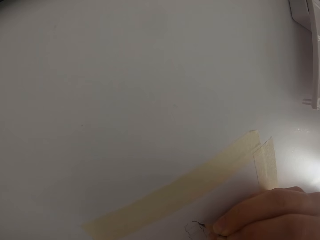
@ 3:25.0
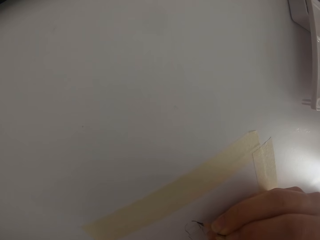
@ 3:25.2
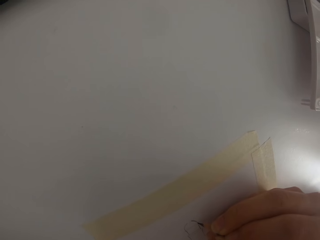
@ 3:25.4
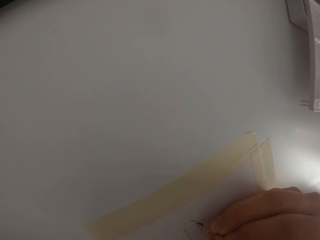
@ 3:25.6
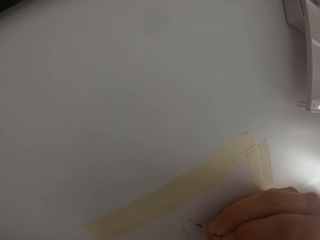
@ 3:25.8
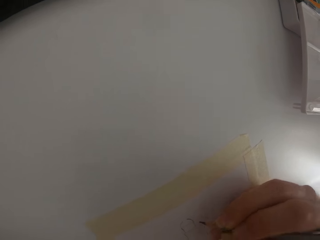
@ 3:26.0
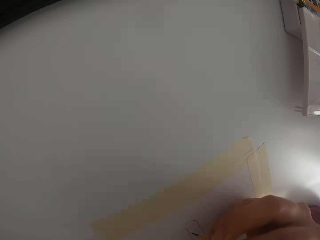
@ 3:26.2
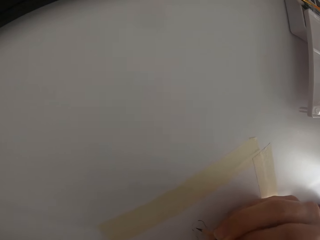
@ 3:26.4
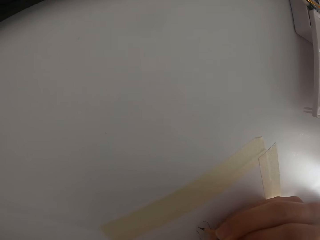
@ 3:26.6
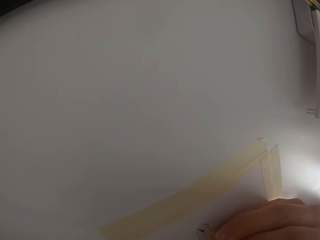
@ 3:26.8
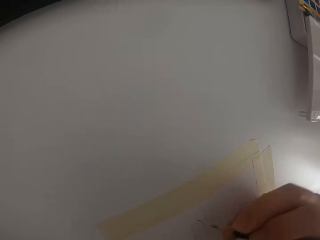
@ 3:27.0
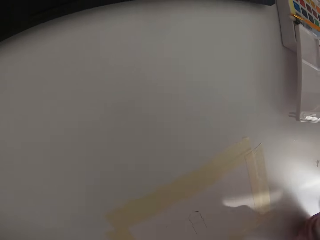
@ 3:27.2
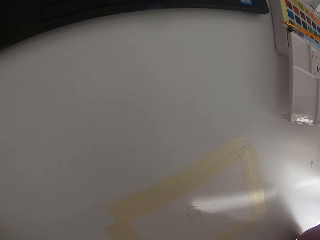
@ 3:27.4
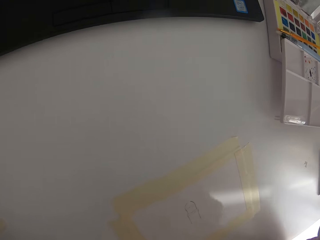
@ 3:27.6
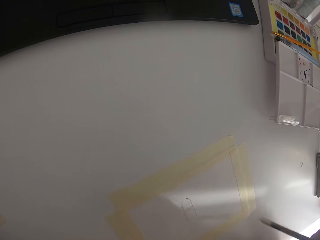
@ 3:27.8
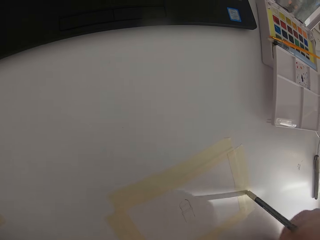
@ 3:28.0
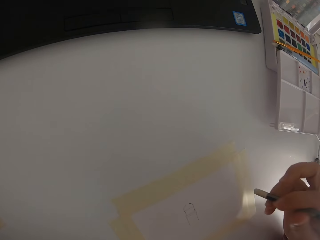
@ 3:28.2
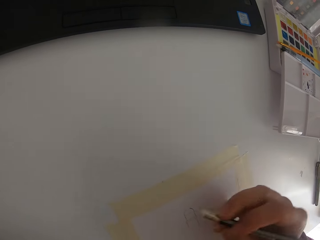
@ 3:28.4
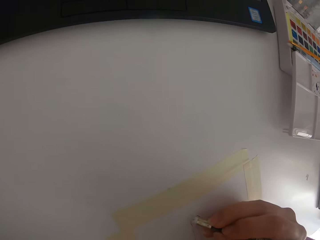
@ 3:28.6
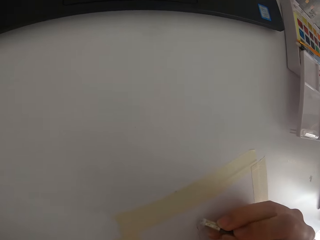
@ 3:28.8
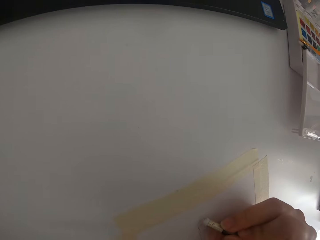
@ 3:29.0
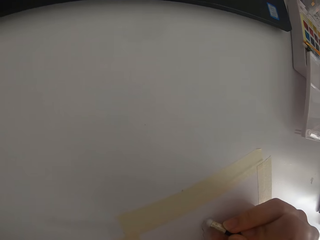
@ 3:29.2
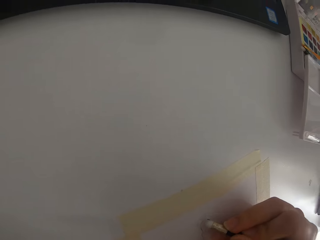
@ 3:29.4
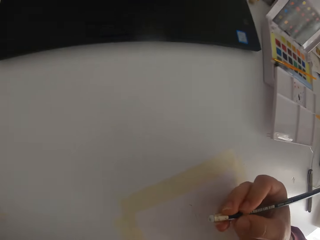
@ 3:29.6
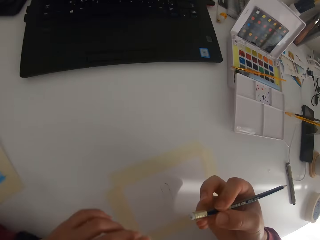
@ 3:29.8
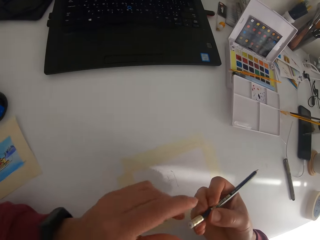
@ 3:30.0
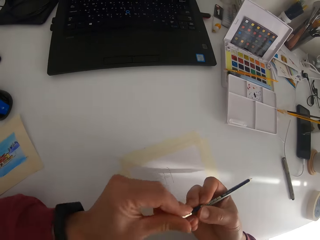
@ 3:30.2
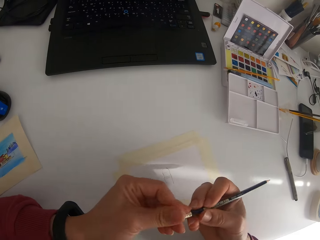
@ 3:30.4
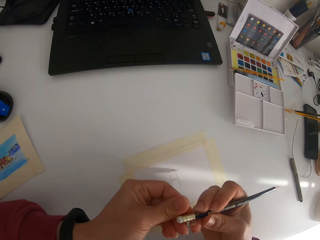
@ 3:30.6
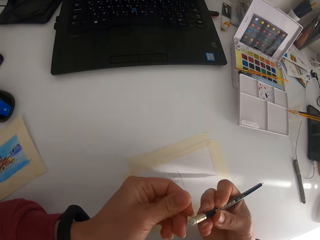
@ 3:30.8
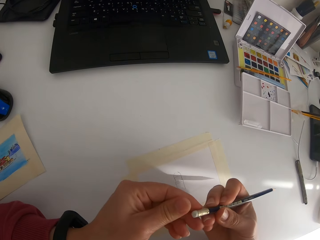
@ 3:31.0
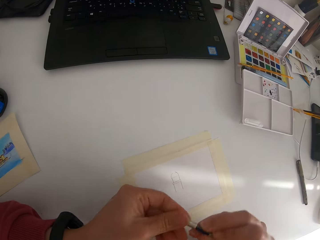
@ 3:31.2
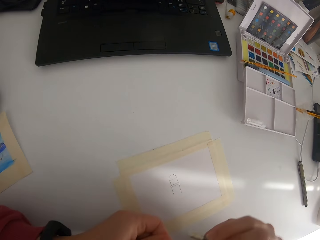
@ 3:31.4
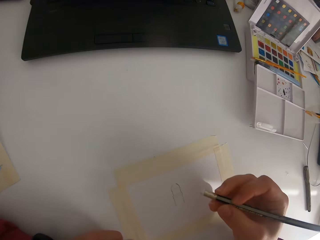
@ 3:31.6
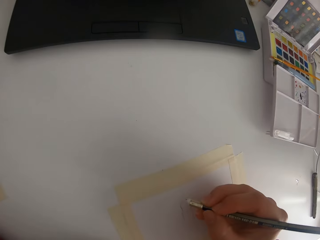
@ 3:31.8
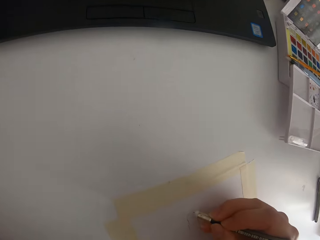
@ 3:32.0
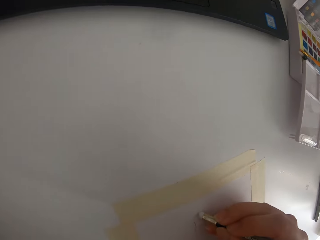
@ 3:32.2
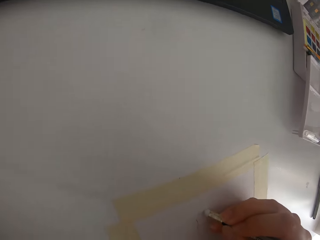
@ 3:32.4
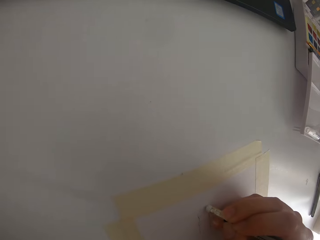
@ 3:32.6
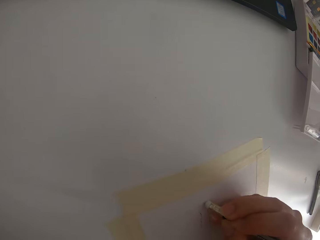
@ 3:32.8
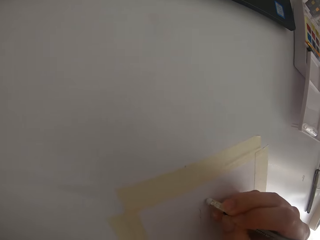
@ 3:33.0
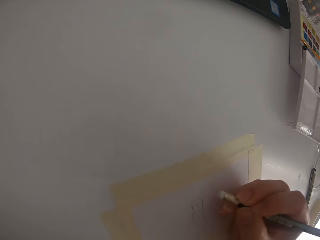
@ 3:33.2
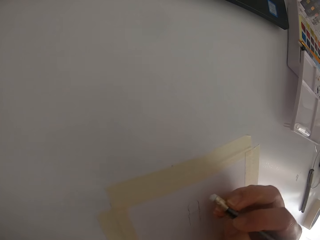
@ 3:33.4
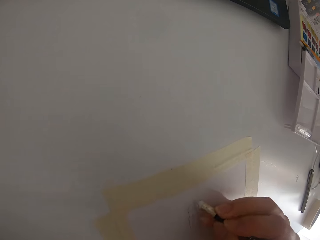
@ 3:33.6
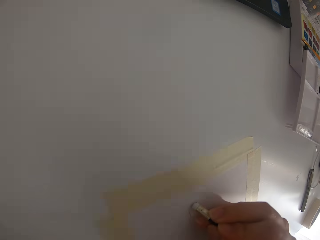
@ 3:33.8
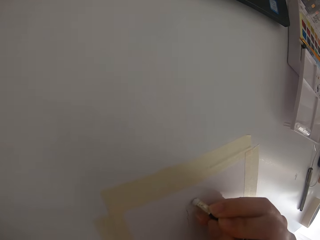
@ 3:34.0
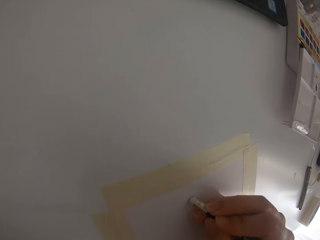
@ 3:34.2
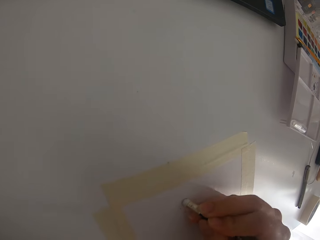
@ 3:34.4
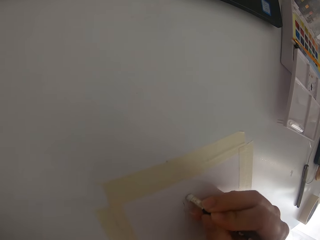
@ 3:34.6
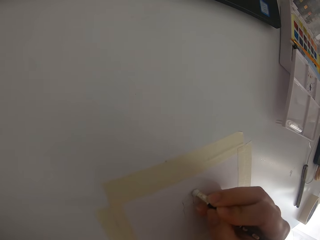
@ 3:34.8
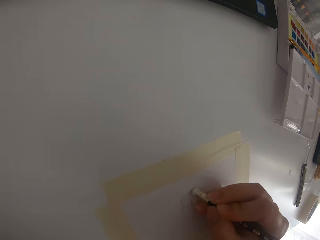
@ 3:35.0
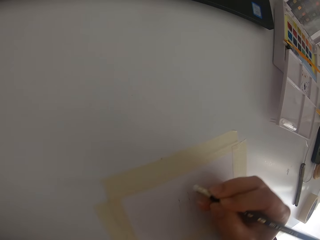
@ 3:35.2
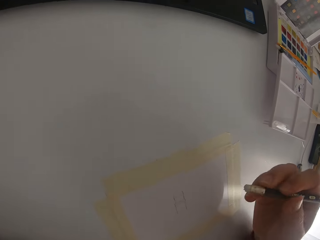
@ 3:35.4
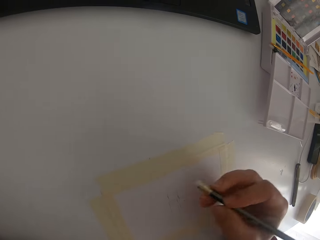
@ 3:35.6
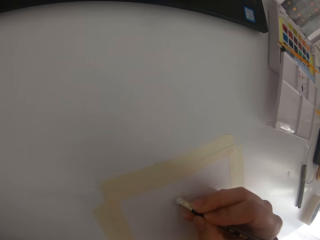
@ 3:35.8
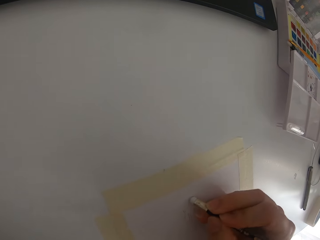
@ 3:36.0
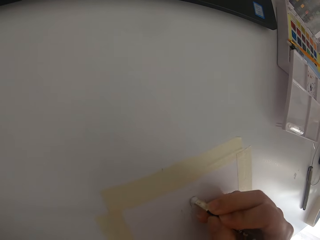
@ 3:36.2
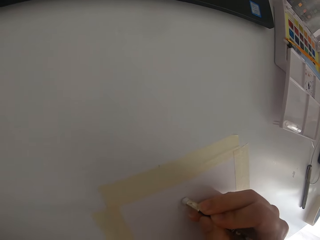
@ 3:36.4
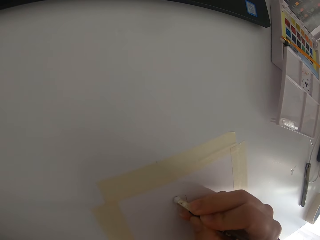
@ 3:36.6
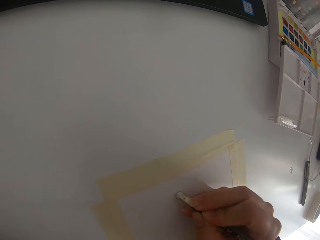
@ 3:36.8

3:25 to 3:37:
The camera wearer draws on the paper. They lift up the right hand. They erase the drawing. They touch the eraser. They touch the tip of the pen. They erase the drawing.

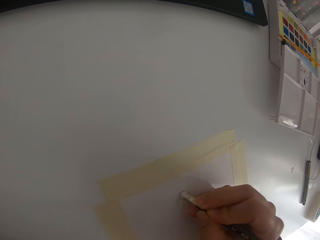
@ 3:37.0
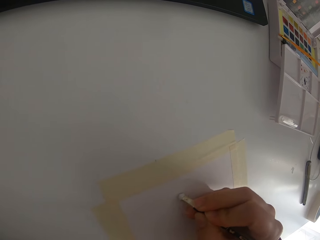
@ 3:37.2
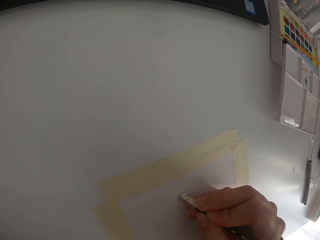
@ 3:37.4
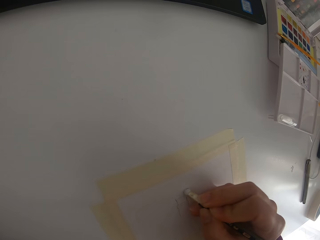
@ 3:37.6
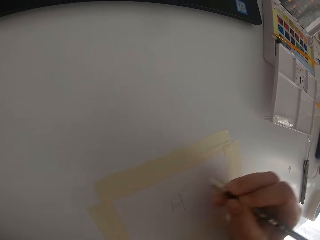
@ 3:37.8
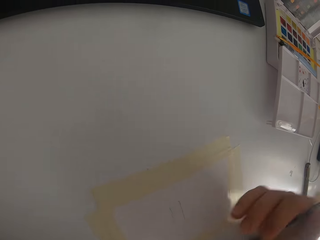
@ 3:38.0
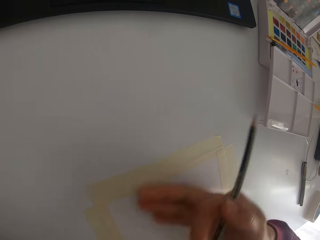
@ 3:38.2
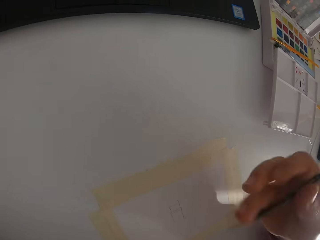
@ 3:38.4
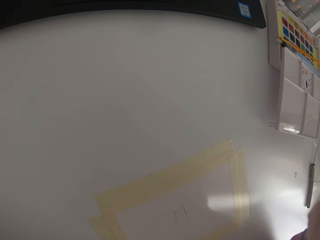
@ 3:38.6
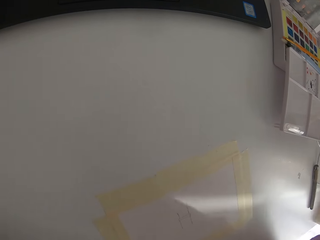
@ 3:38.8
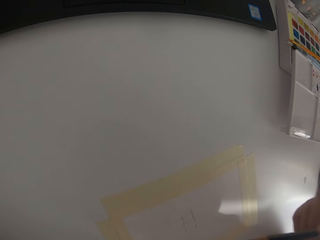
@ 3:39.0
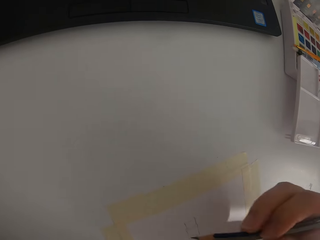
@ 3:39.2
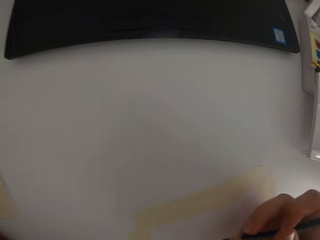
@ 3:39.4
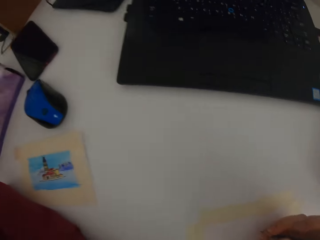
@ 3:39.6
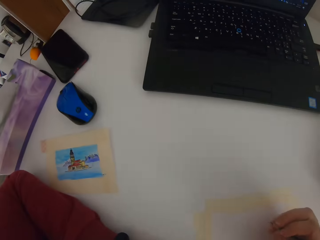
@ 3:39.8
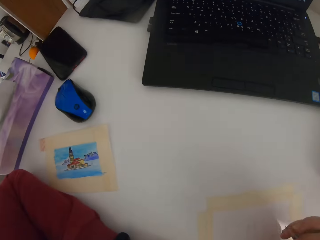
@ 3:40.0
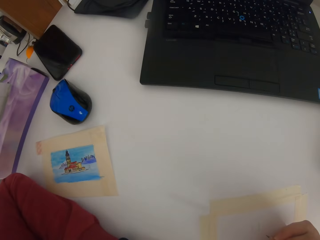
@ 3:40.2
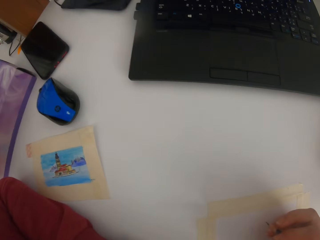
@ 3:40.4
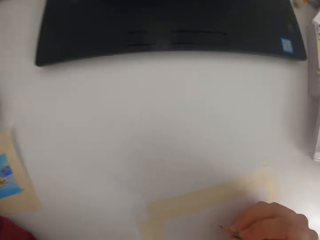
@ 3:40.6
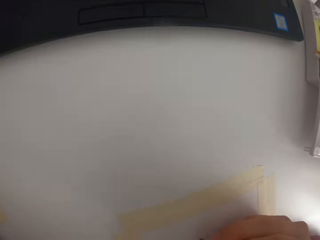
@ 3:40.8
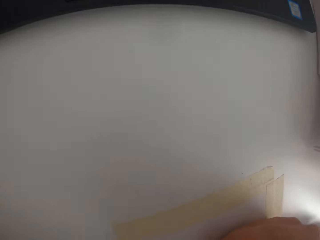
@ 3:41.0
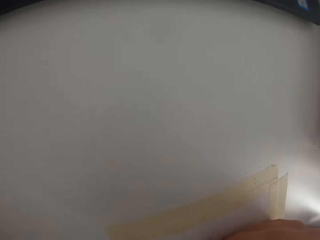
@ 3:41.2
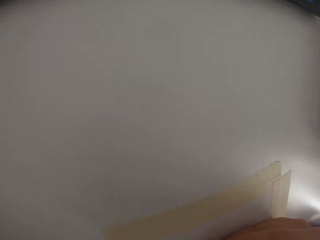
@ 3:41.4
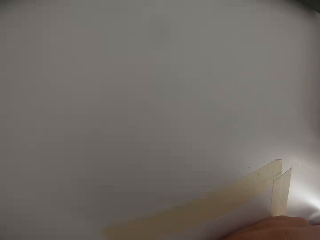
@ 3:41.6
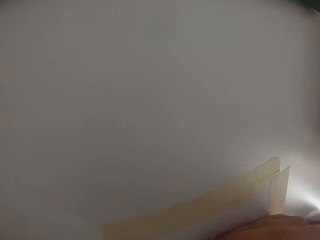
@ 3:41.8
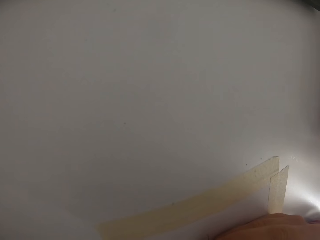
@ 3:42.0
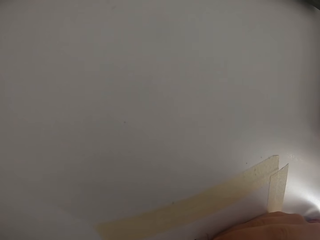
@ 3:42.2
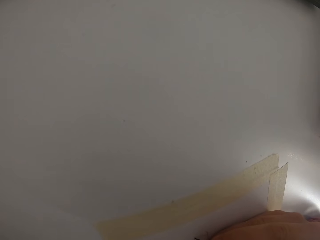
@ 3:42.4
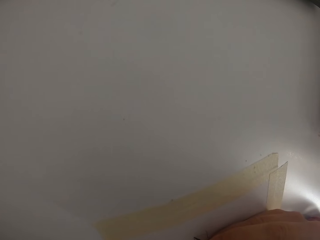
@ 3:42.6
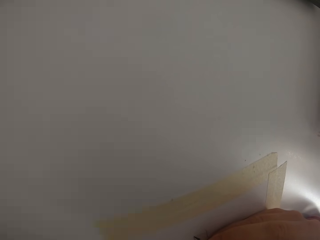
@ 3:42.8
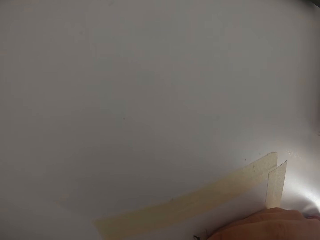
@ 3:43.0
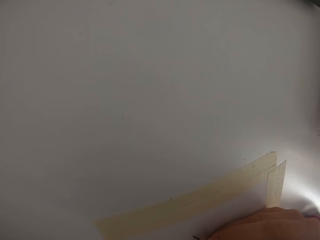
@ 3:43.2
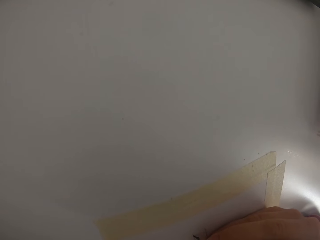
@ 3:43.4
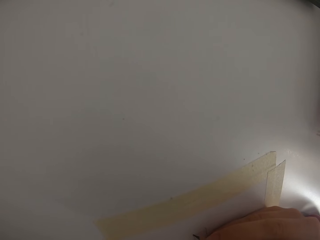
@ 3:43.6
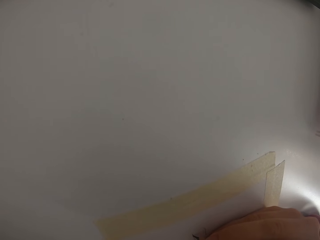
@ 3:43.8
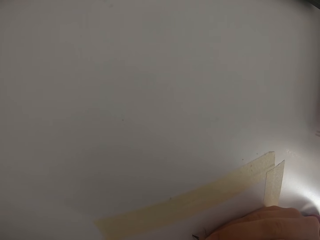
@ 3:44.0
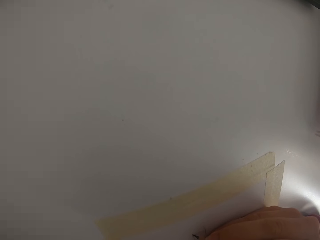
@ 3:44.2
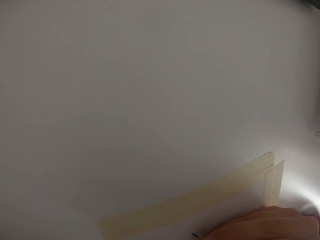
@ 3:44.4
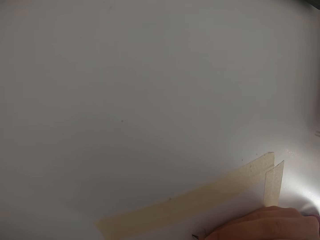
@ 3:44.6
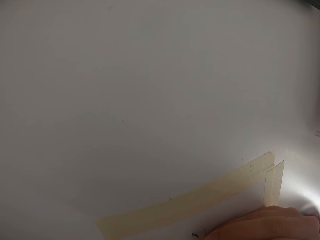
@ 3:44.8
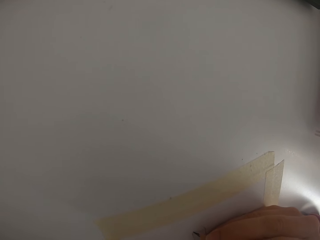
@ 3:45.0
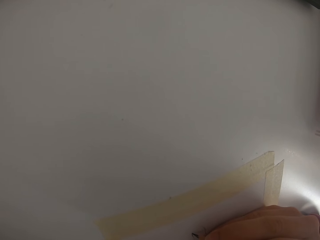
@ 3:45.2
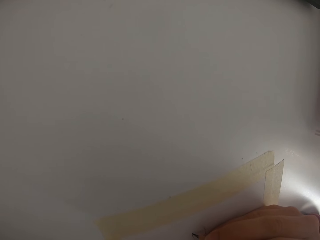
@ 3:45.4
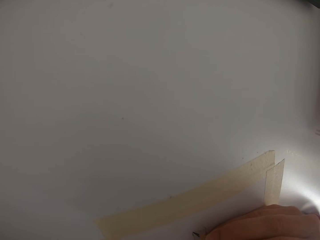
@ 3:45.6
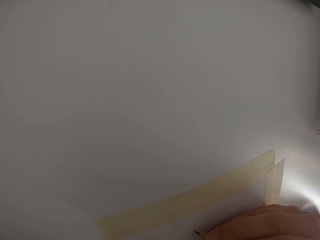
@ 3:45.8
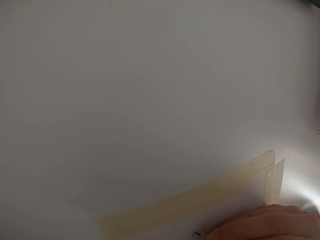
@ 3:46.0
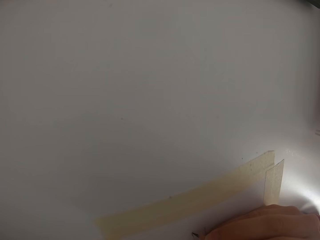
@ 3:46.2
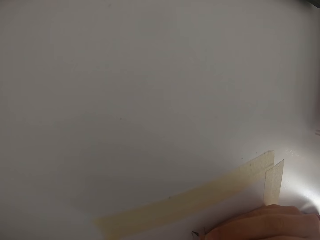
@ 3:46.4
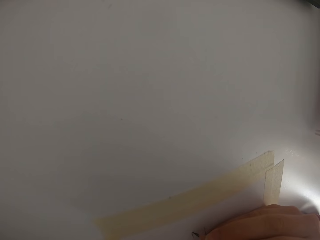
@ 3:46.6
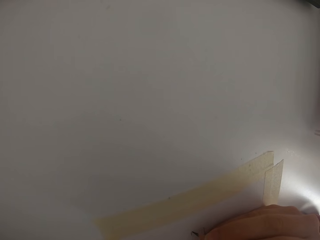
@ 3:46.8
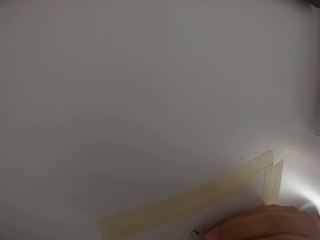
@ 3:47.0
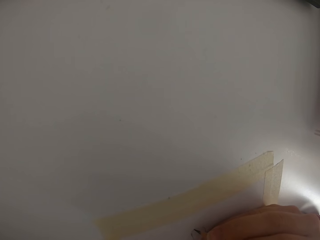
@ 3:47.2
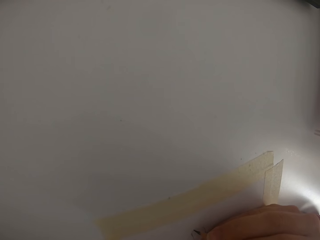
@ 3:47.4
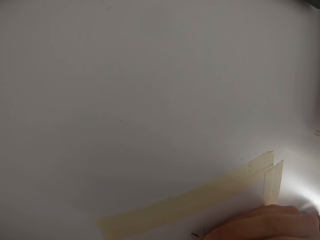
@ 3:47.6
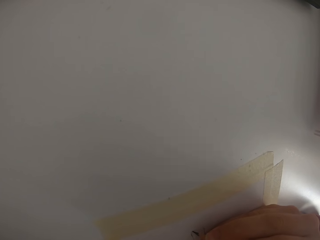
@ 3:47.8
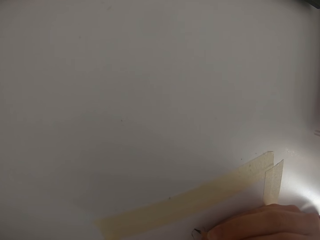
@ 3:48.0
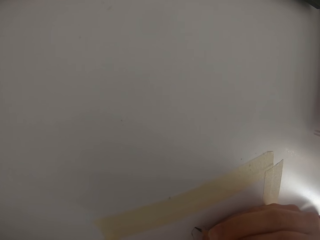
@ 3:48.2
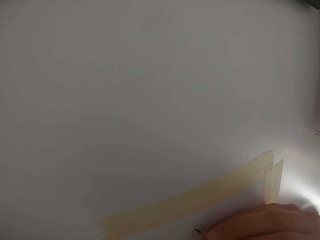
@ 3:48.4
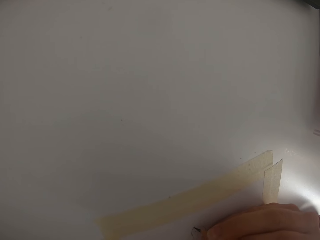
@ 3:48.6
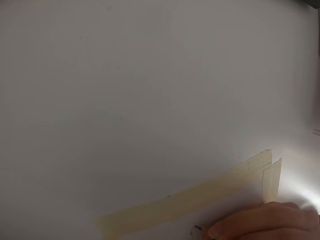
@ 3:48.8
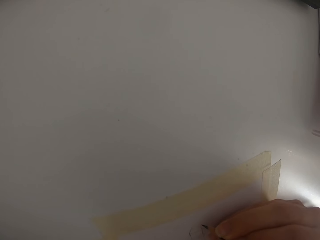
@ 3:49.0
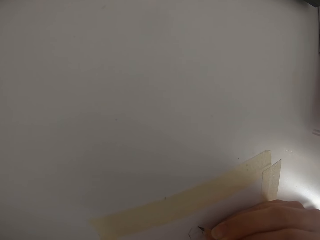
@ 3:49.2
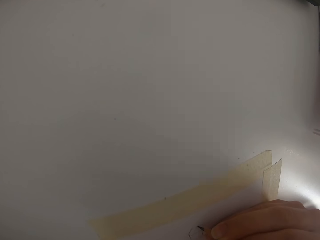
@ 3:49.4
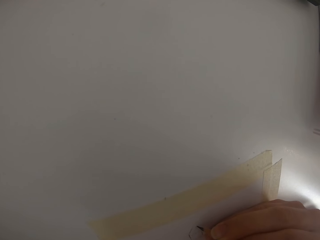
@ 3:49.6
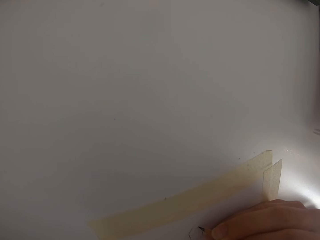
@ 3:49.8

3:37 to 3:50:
The camera wearer draws with a pencil. They draw on the paper.
